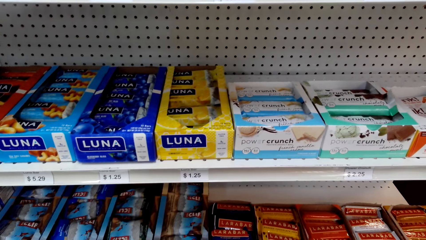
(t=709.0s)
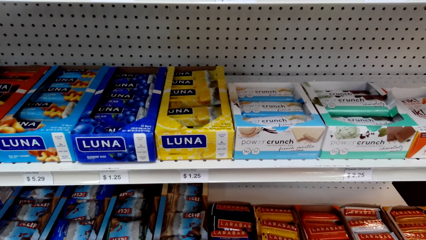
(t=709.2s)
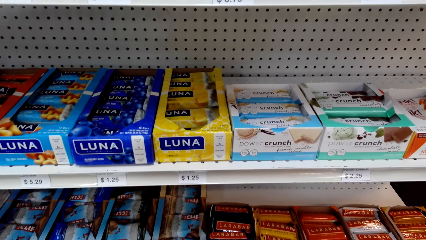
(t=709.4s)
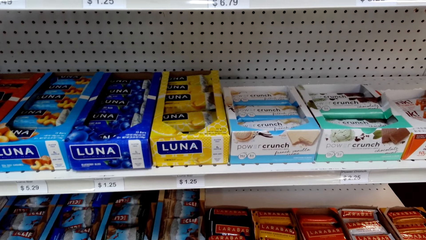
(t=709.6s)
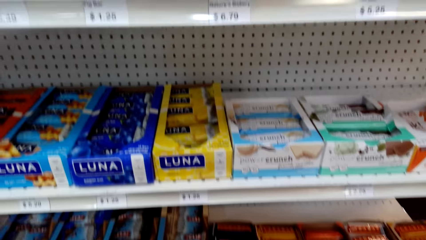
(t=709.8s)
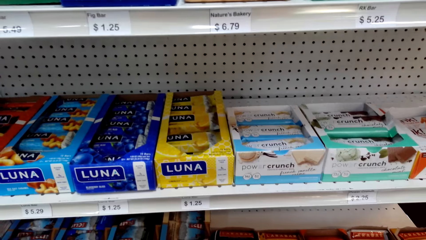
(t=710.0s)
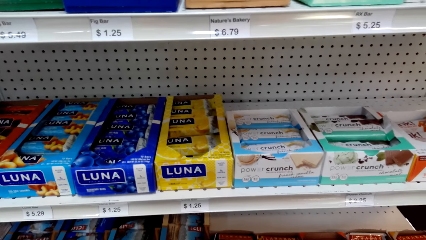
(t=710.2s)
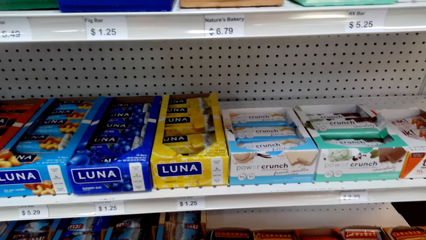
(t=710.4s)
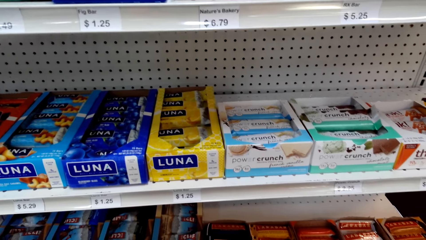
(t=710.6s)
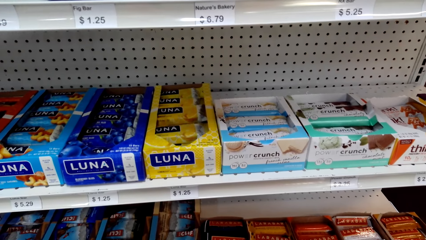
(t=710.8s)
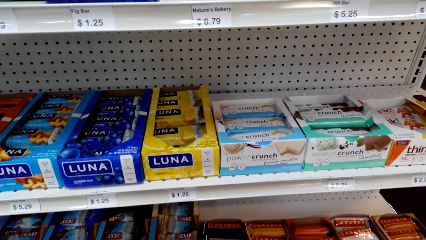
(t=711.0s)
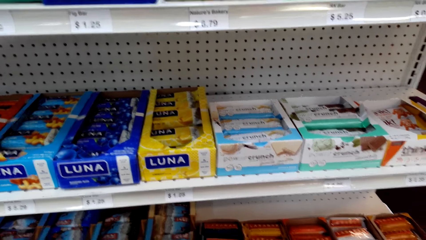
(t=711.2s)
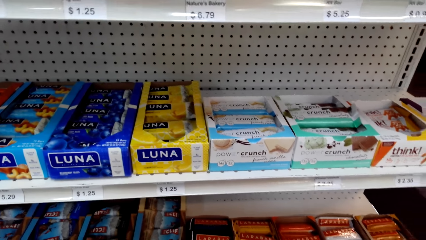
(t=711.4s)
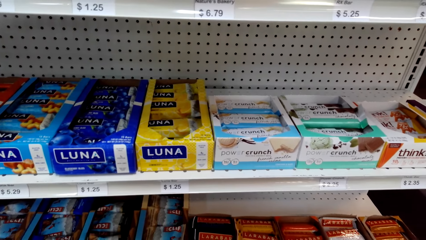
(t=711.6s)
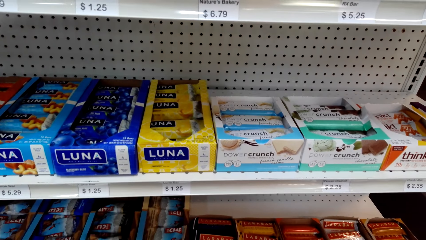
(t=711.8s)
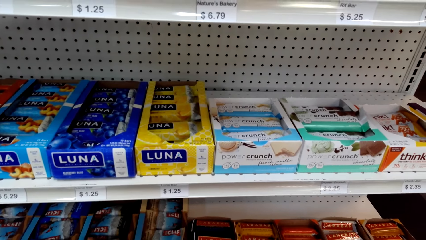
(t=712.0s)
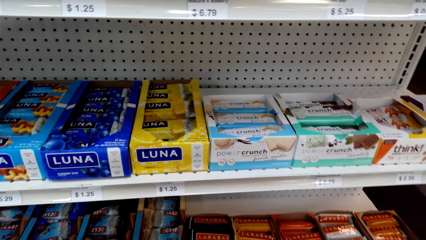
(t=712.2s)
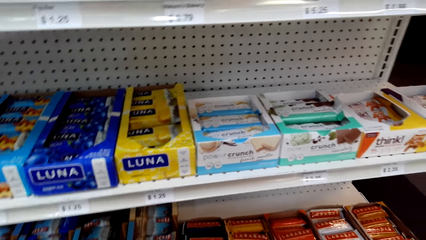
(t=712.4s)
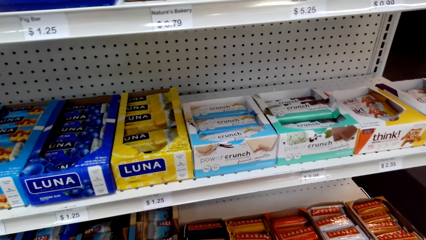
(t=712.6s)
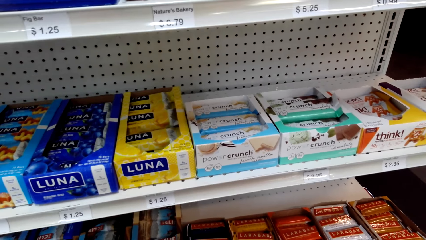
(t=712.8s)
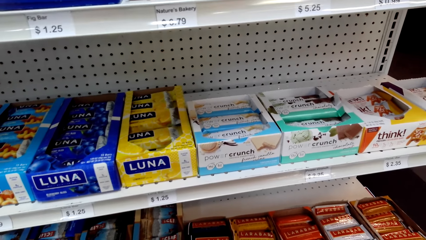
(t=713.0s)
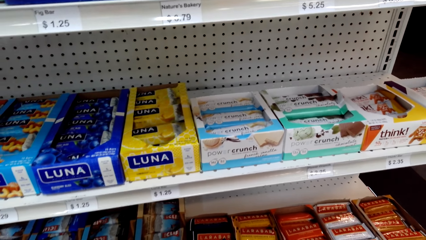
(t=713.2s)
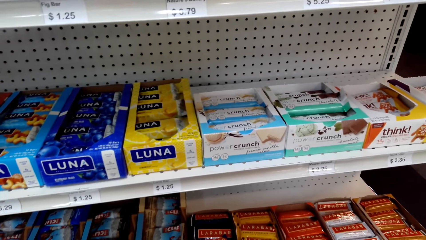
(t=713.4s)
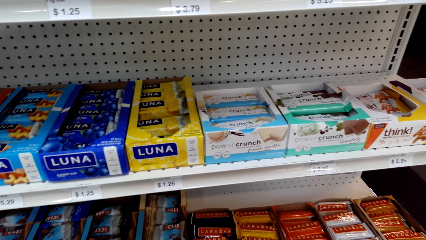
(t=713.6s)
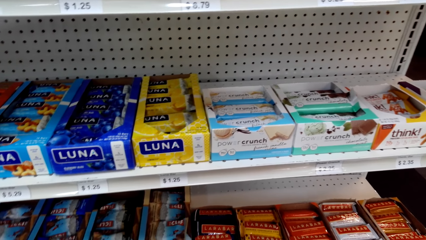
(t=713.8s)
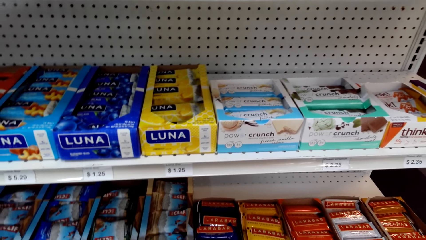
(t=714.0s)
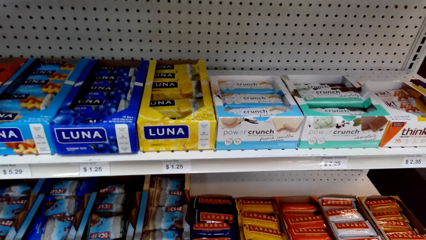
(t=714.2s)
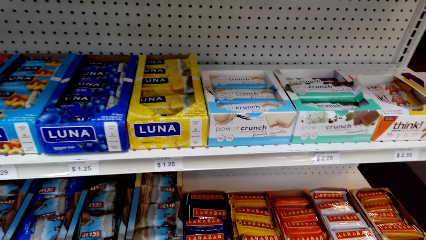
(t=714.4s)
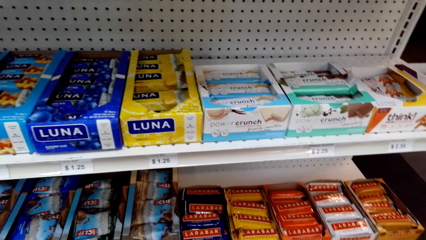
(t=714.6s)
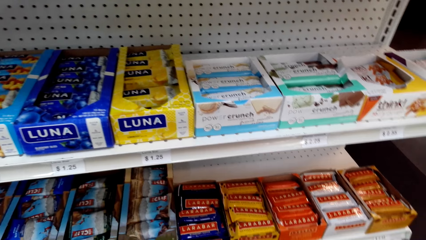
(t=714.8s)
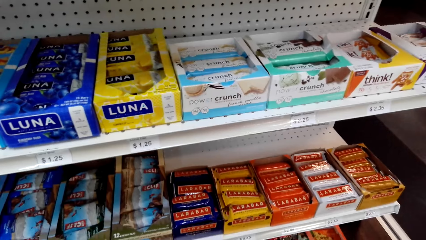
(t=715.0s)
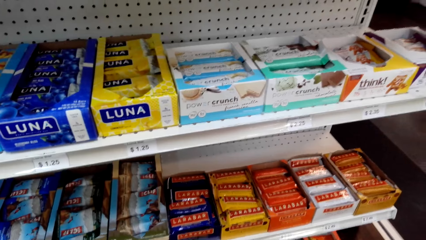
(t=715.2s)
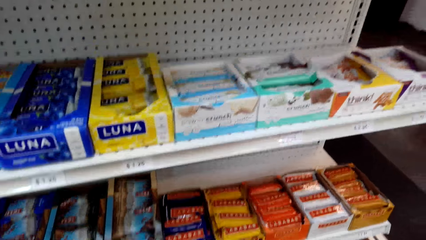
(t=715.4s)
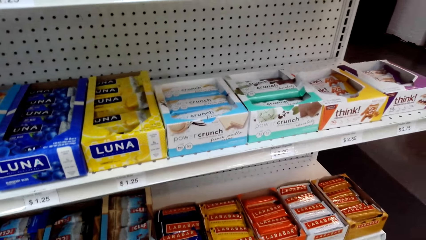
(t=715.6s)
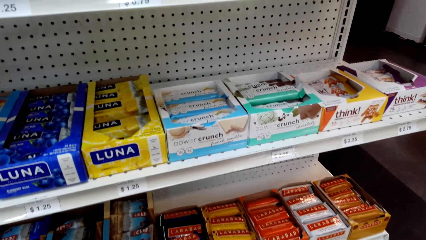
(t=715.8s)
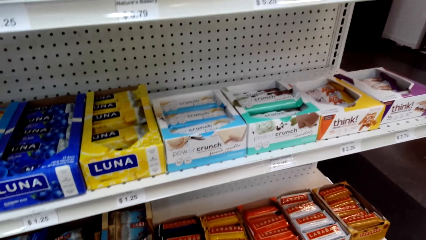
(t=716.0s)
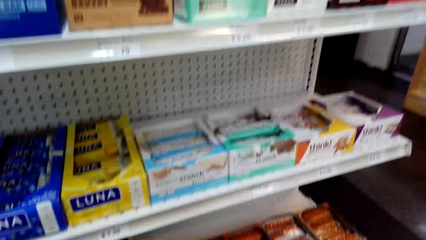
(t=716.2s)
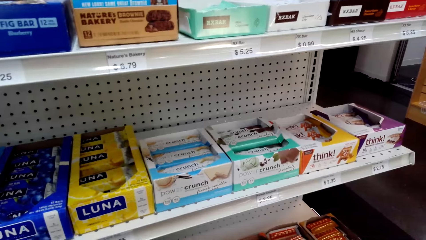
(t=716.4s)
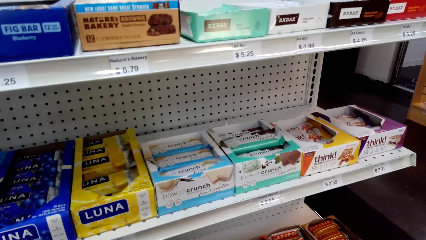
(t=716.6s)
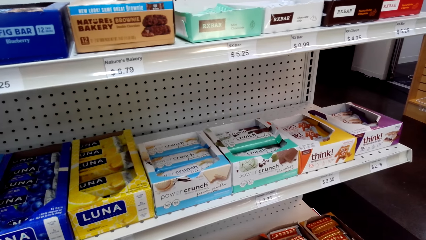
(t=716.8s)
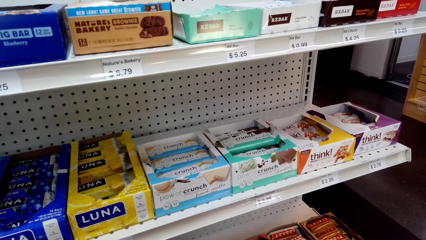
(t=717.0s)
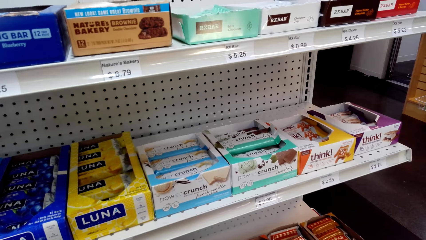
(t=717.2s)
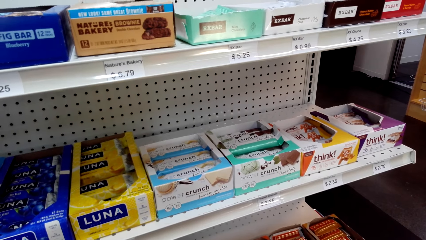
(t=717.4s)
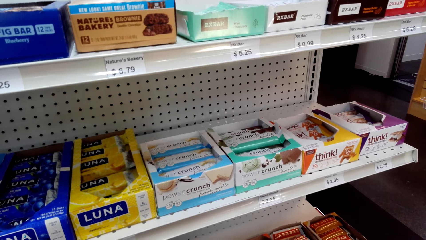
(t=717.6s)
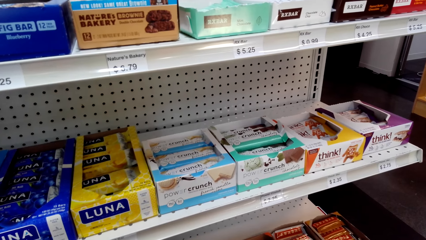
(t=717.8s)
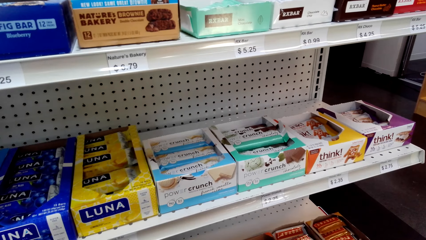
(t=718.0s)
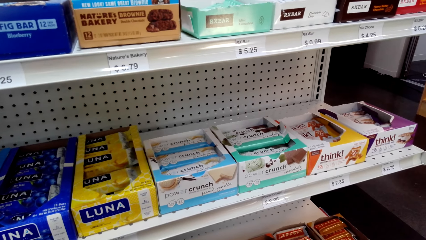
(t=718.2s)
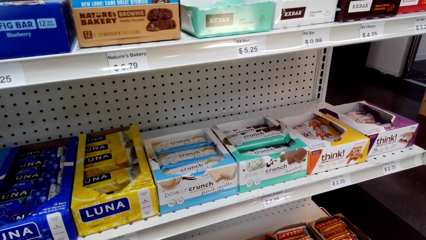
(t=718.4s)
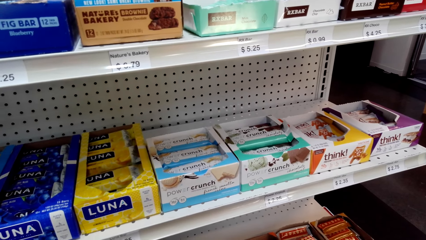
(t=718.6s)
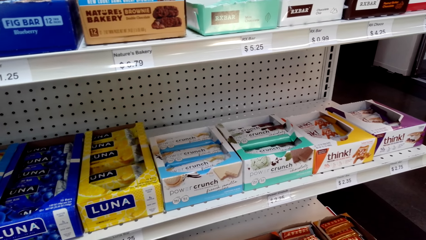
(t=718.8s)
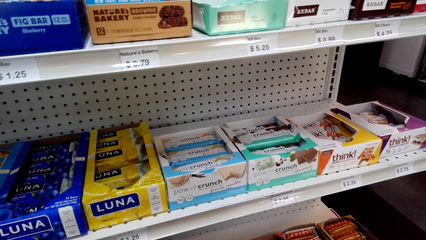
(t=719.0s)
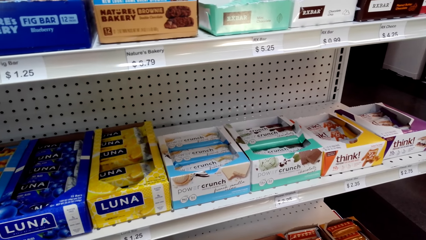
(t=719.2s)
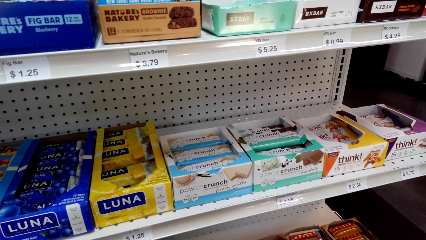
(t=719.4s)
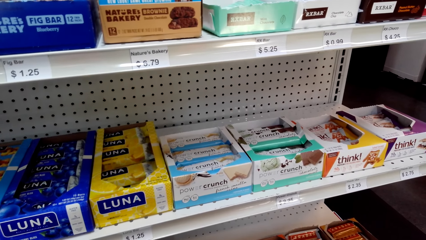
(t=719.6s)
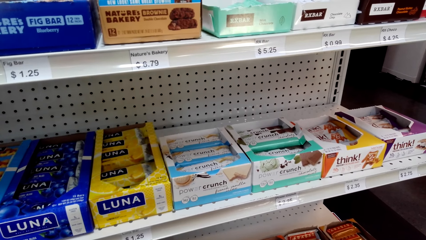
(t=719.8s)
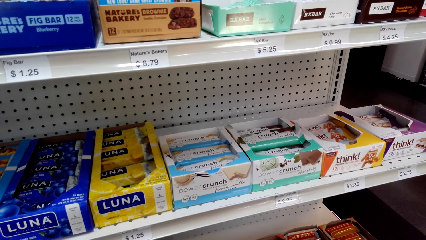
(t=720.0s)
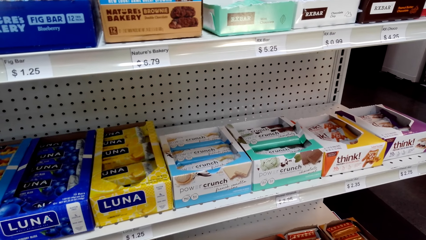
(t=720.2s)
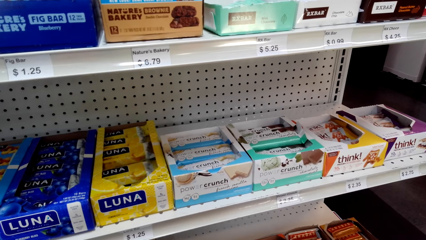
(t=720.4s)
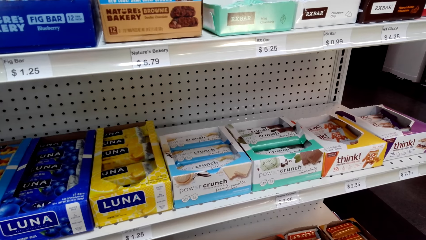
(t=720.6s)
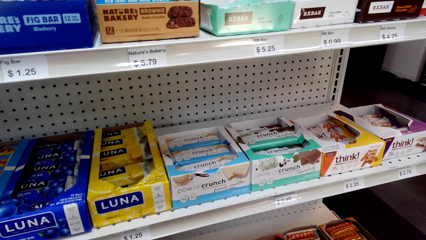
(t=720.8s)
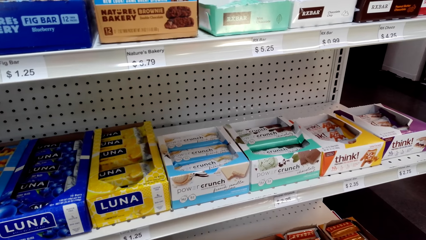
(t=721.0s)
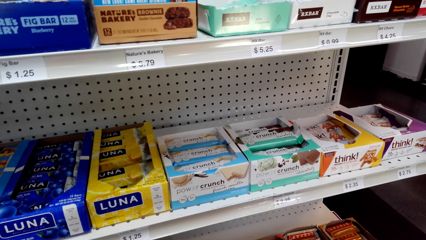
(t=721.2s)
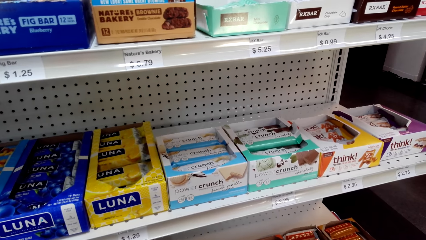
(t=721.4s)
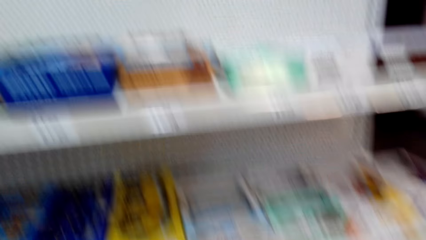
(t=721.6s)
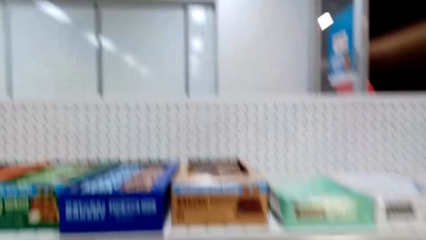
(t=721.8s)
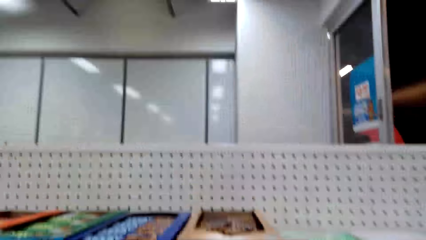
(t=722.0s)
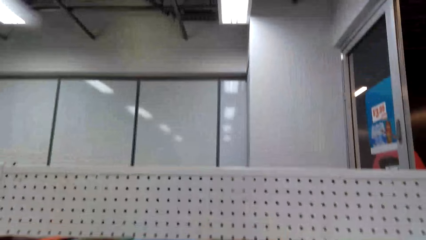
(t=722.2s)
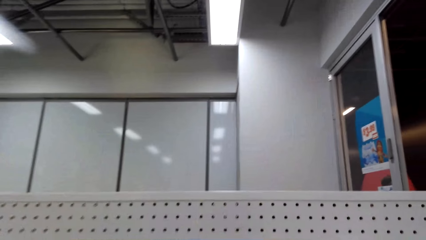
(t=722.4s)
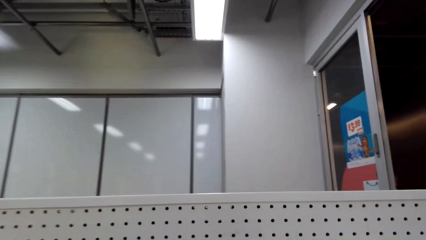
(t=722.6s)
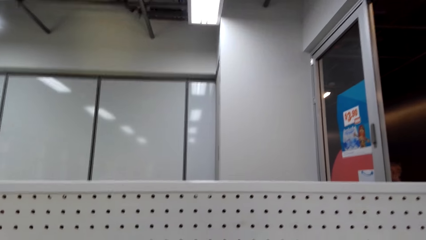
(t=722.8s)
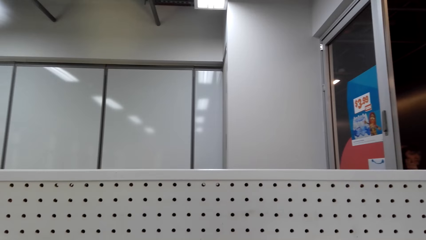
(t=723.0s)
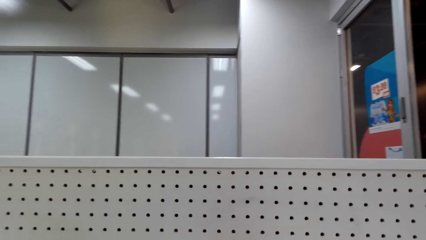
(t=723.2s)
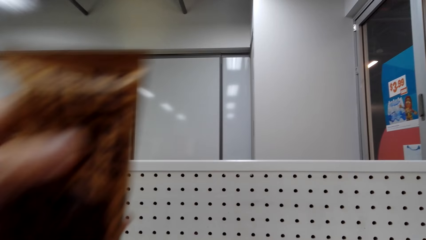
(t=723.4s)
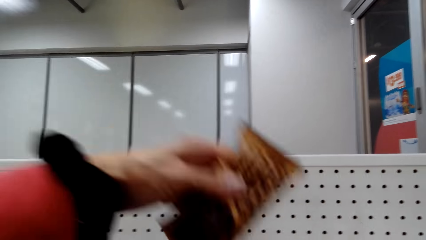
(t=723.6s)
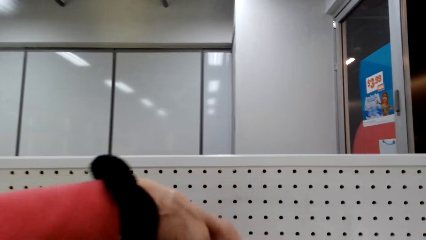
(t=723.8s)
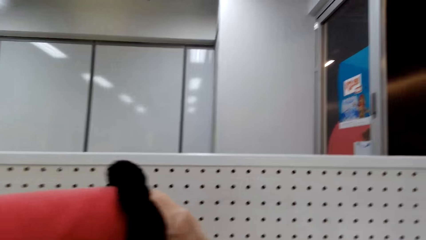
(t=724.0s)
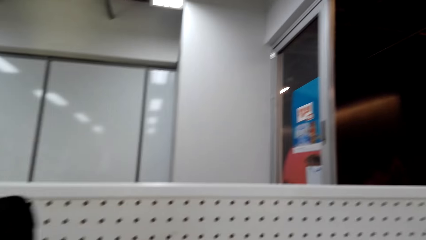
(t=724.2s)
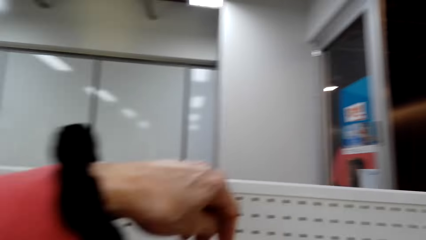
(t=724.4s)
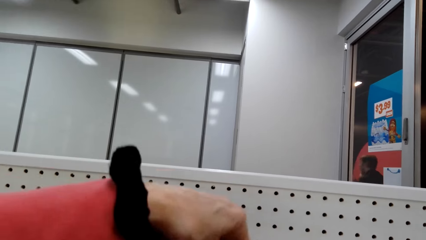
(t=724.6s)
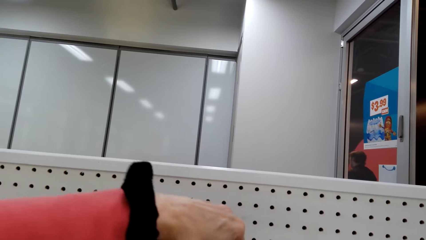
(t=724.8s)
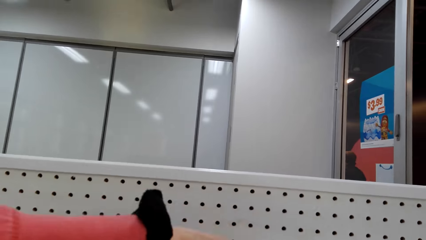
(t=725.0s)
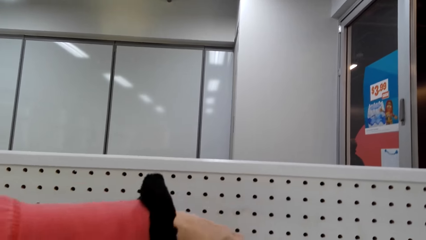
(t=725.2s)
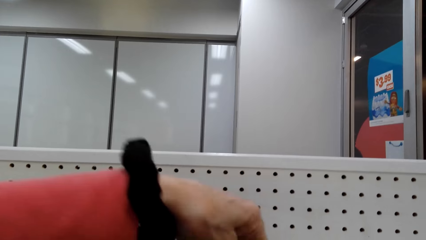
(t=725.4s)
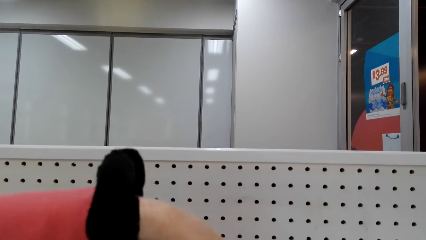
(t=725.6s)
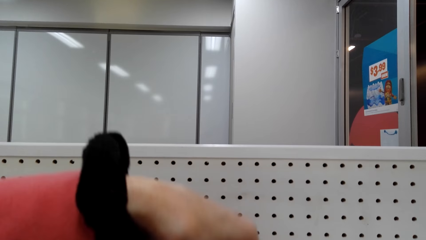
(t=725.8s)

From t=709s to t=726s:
The camera wearer looks at something. They return something on the shelf.
